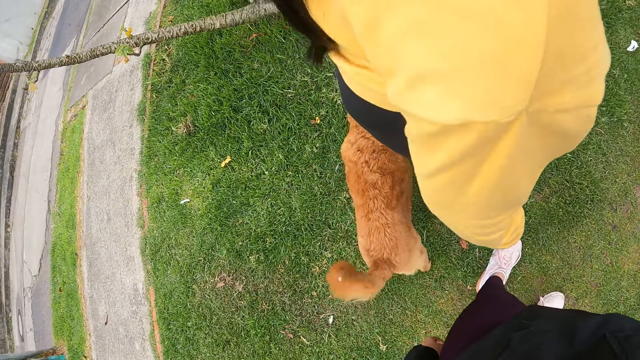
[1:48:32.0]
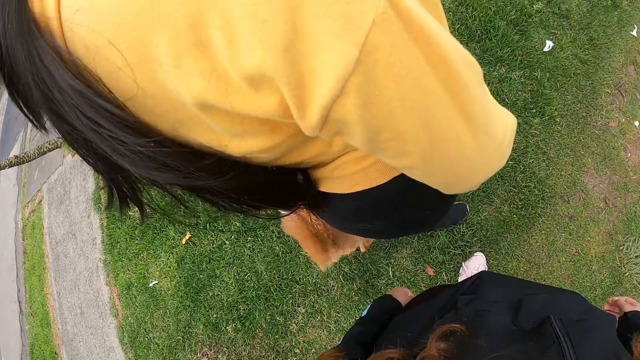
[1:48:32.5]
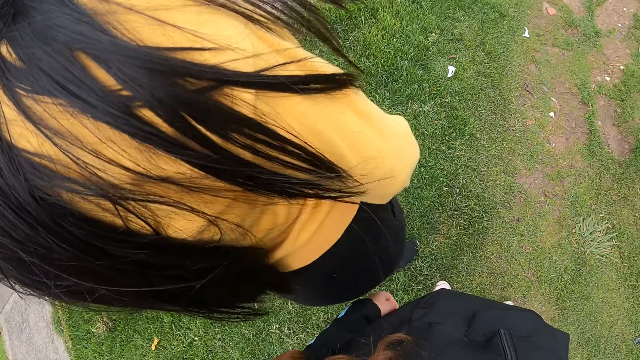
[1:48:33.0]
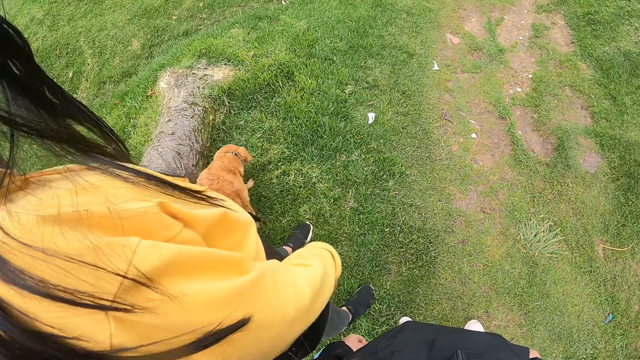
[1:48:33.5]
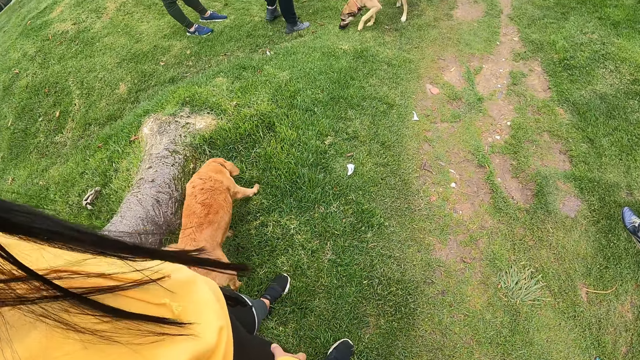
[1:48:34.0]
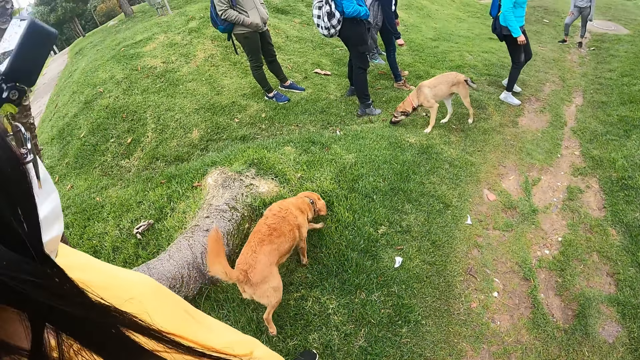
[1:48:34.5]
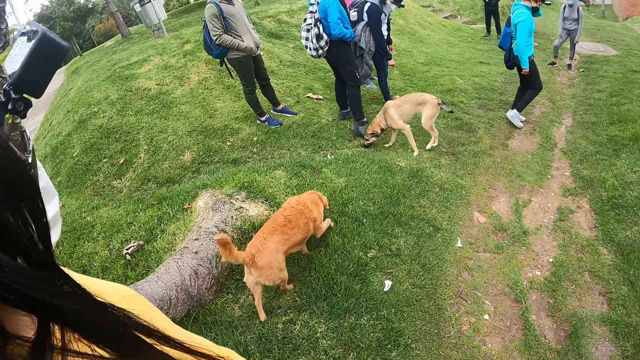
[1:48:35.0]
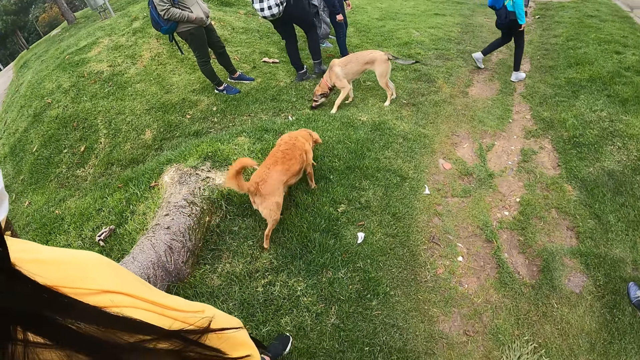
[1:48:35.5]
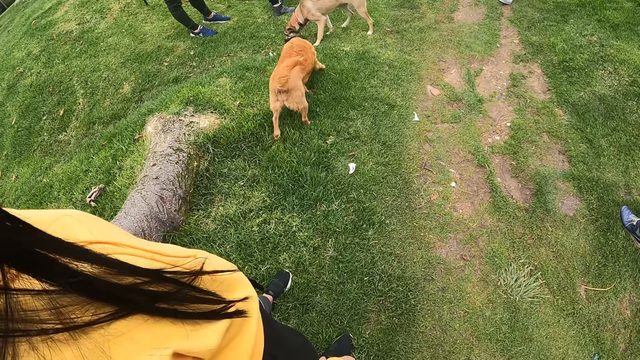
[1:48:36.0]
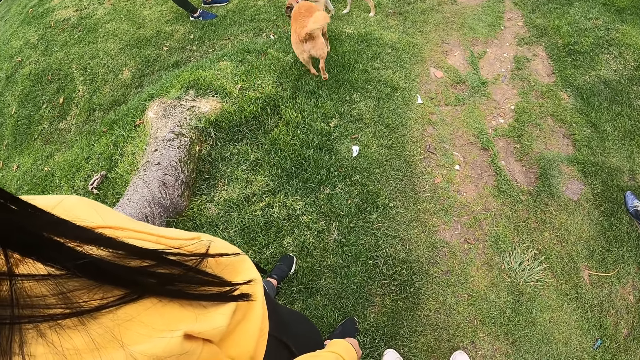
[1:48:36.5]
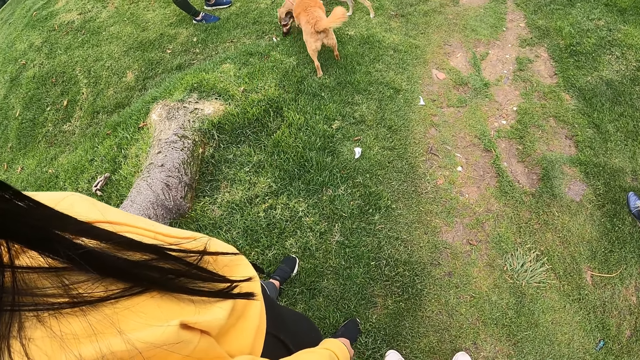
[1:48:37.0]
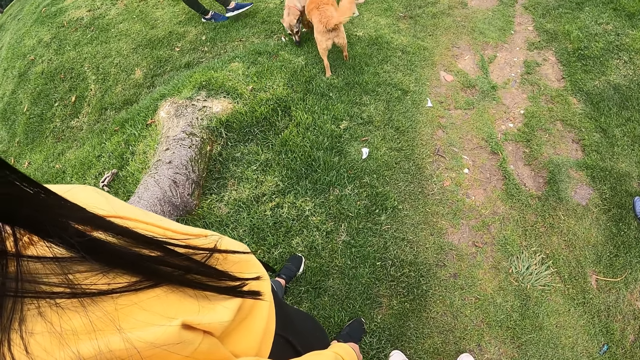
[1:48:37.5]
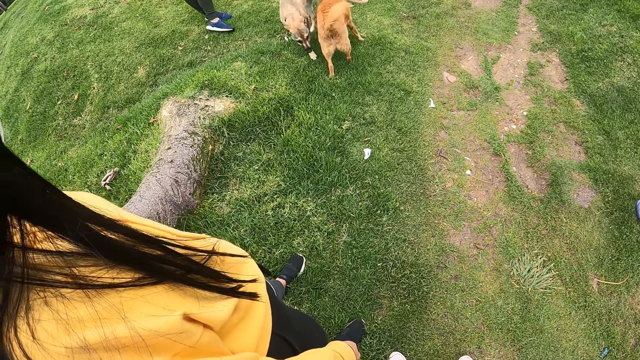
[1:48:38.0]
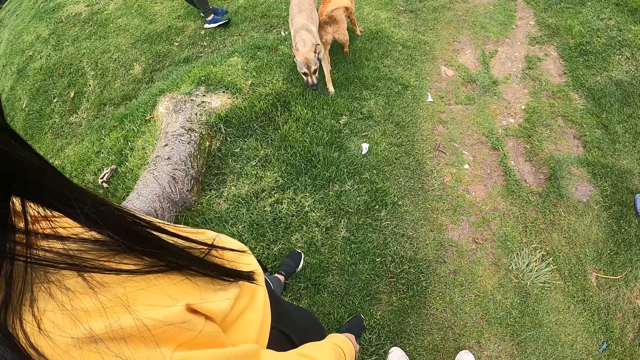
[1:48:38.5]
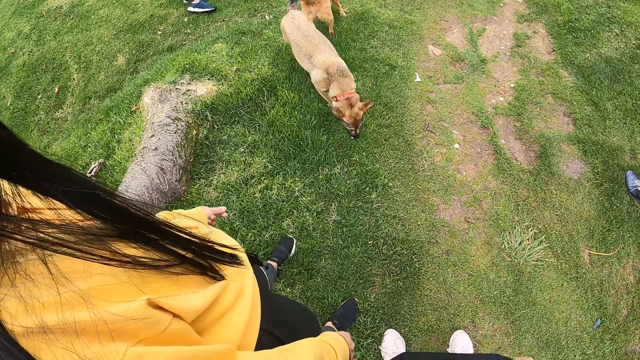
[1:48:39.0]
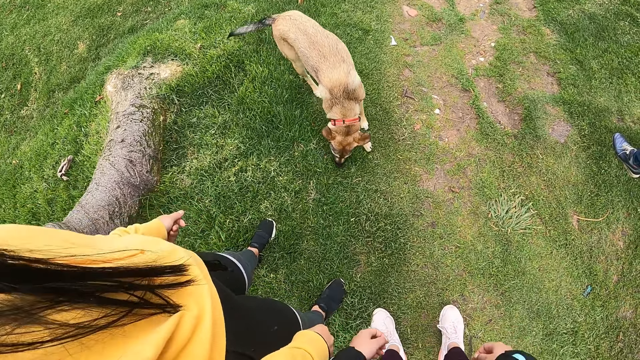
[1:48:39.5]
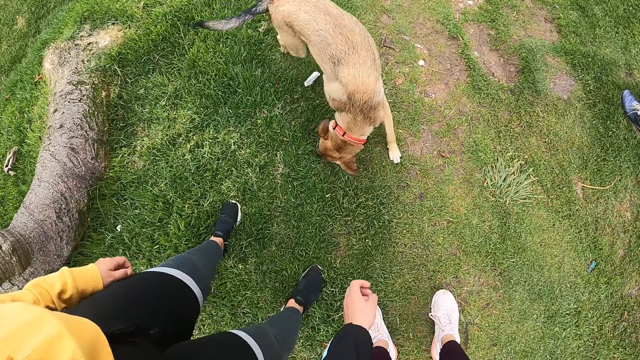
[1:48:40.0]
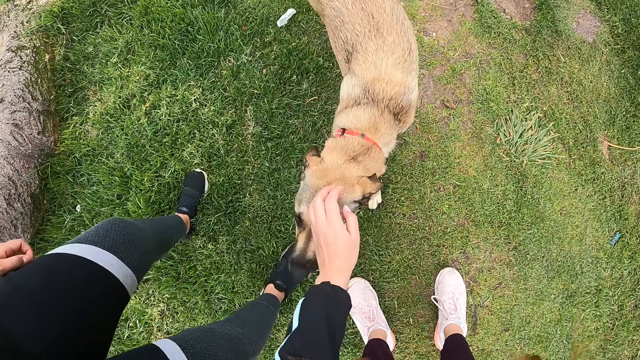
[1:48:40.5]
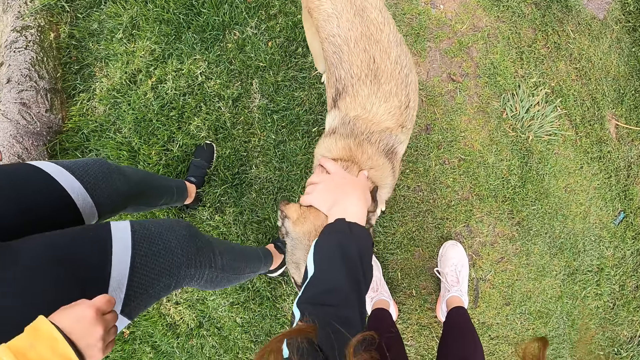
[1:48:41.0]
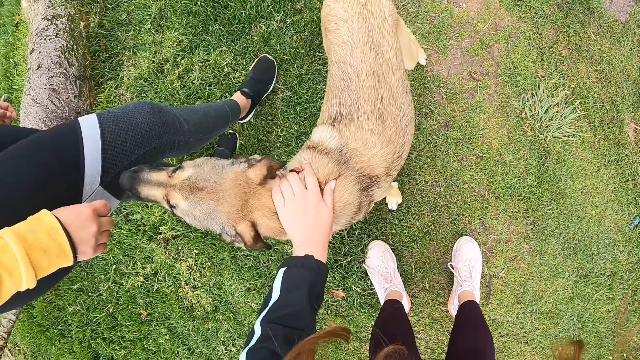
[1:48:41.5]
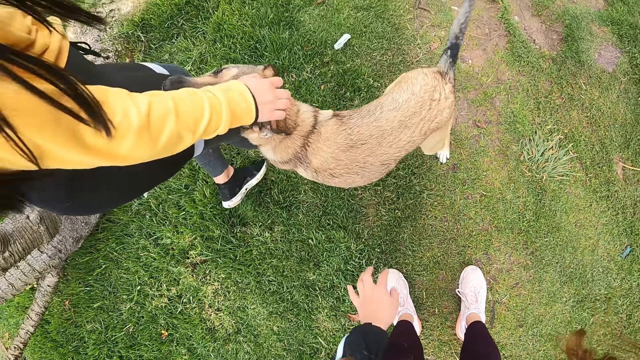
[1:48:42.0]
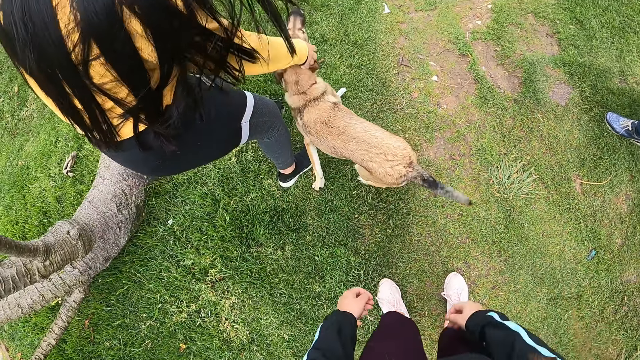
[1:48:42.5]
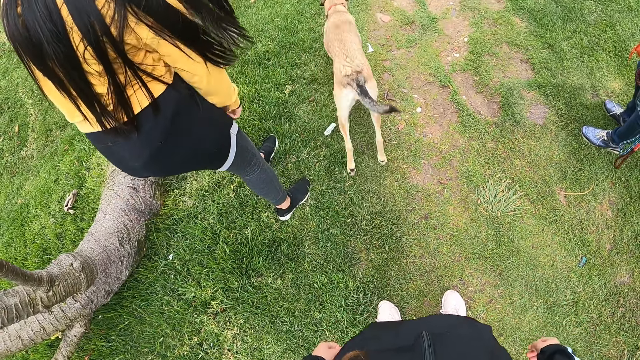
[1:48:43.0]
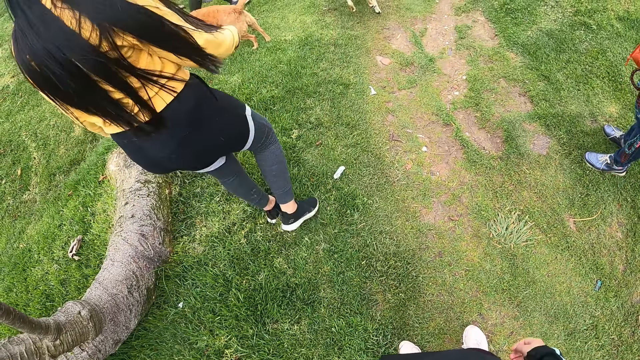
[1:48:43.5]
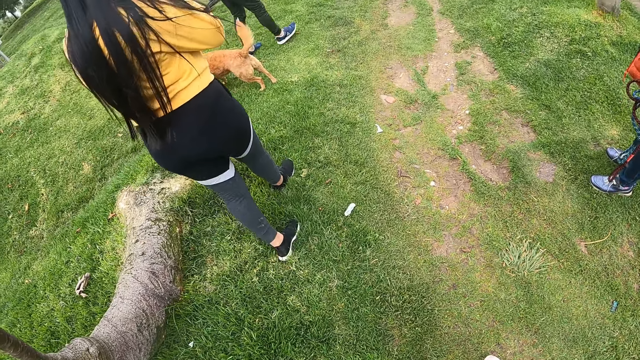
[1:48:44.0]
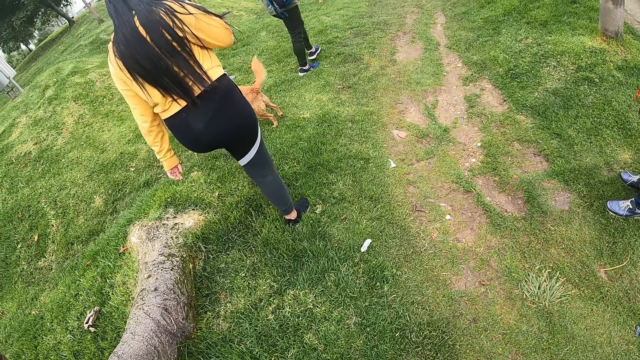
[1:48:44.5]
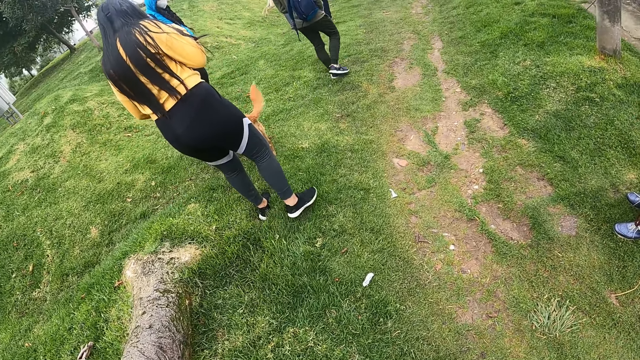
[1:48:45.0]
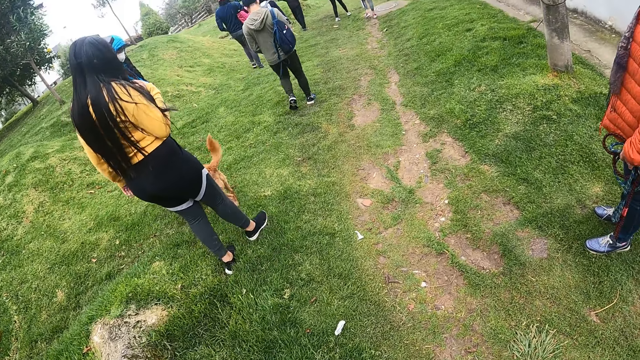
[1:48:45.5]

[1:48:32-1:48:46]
The camera wearer touches a dog with her left hand. The woman touches the dog with her right hand.

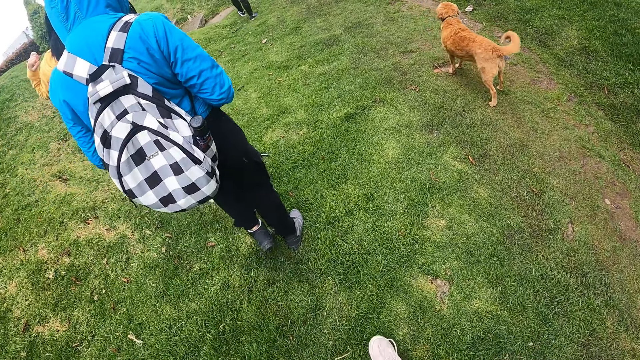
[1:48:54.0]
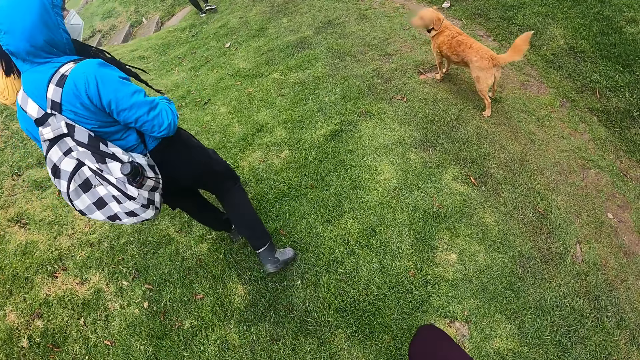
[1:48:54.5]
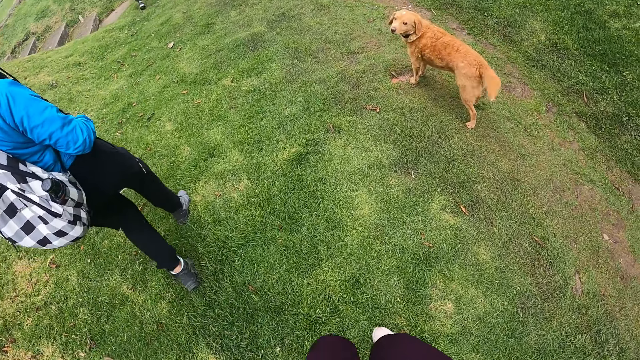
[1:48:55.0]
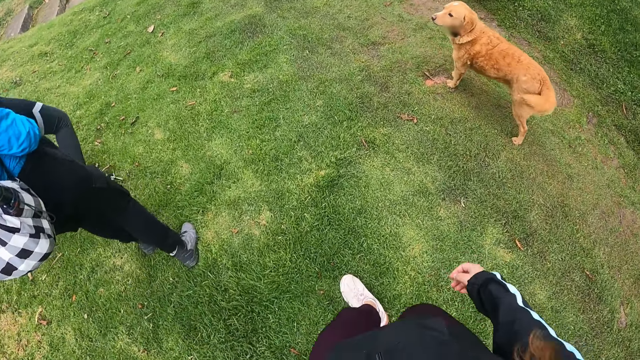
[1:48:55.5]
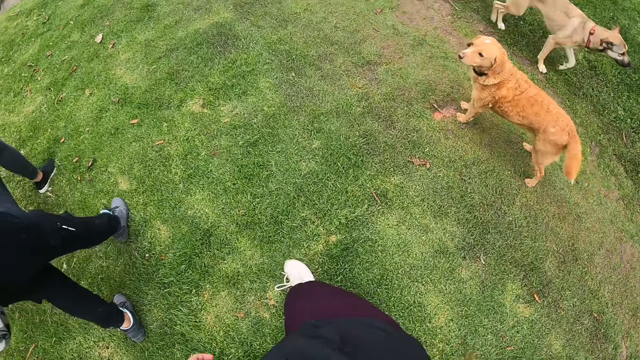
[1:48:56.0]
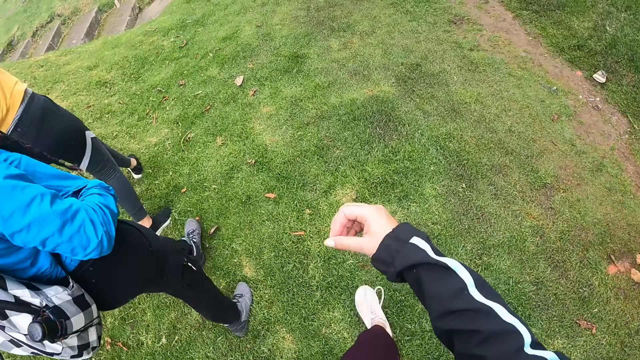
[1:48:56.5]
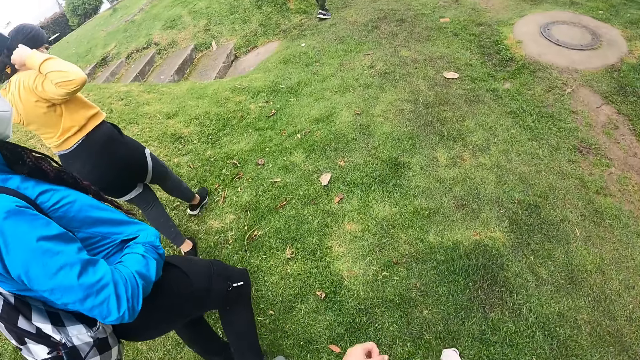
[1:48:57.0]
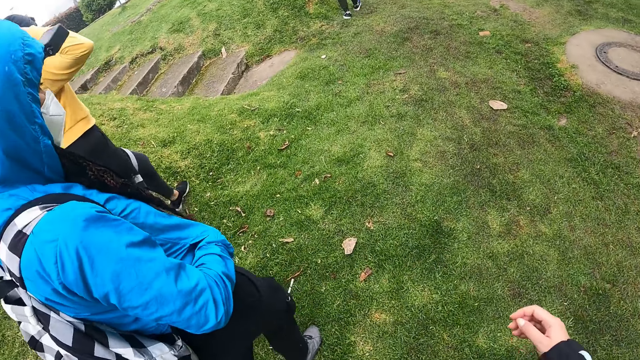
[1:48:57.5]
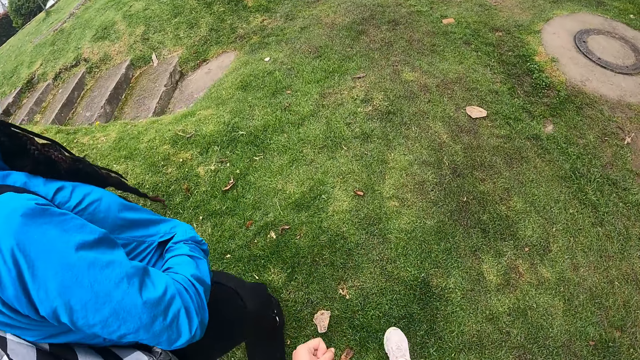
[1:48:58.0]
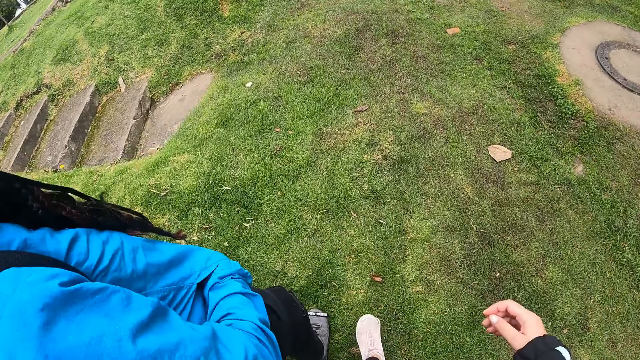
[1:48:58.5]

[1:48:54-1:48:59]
The camera wearer walks in an open field with colleagues.

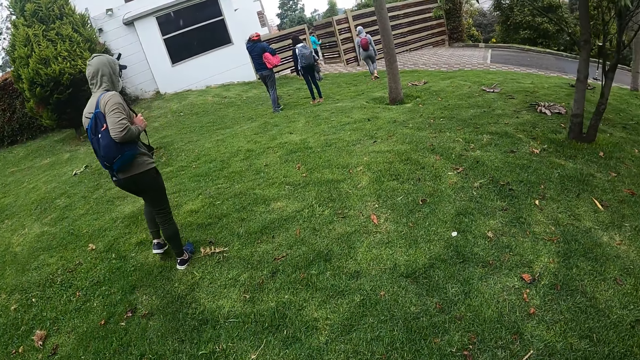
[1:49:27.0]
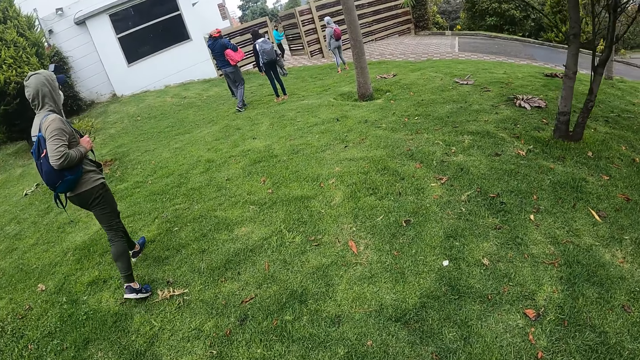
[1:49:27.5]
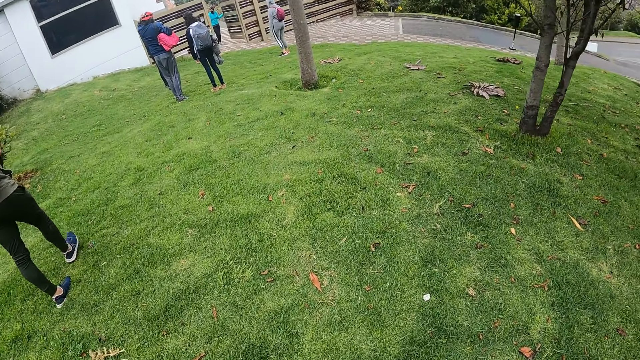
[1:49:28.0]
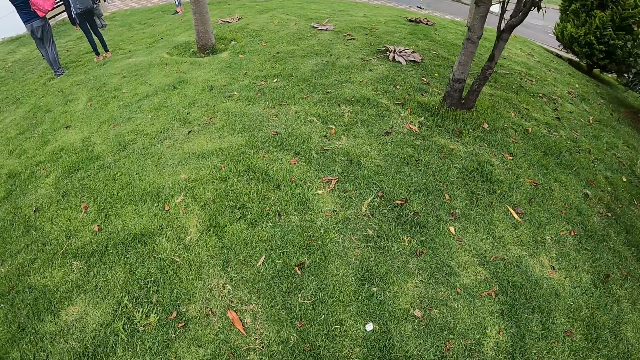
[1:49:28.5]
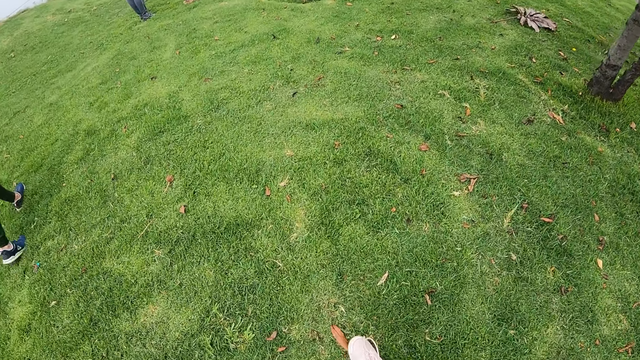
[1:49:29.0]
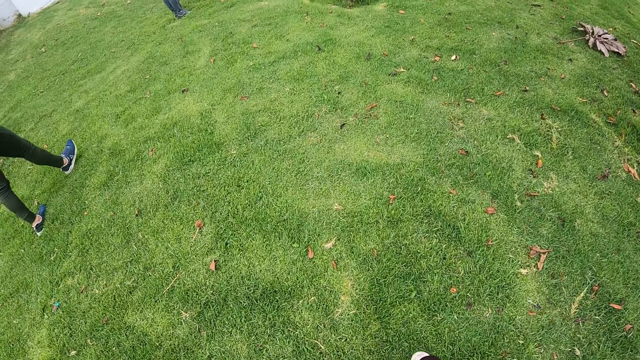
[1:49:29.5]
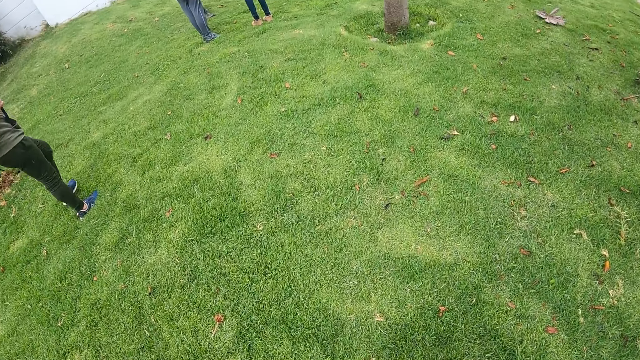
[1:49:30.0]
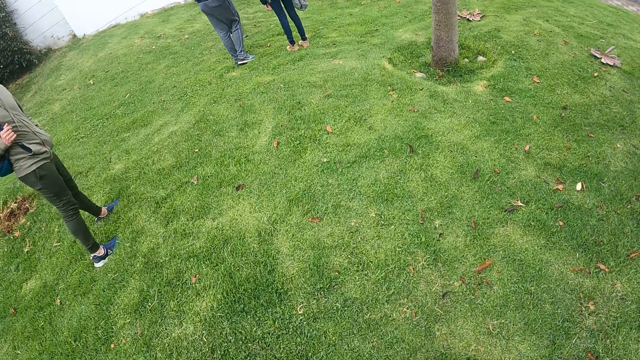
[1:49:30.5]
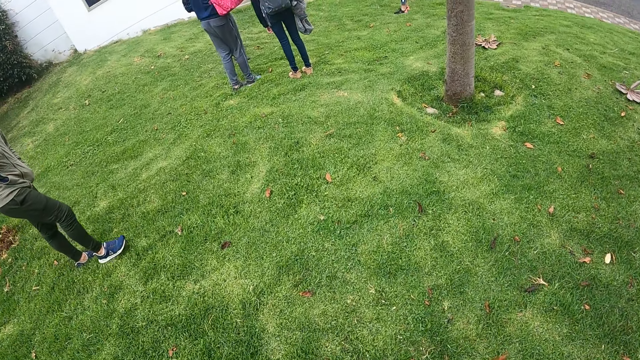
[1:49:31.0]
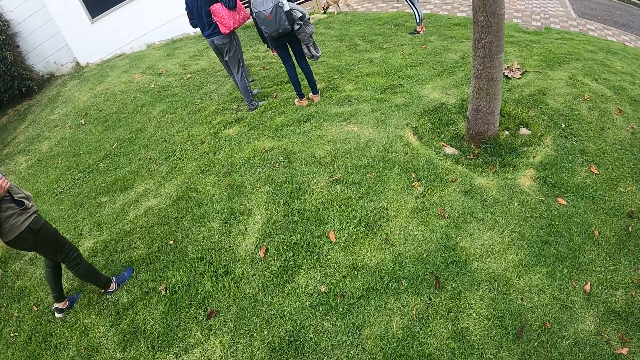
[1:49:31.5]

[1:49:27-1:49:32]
A group of people walks towards a building with the camera wearer.
